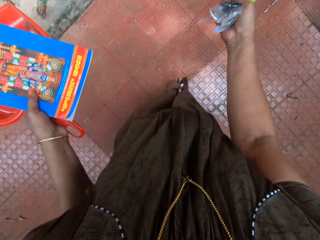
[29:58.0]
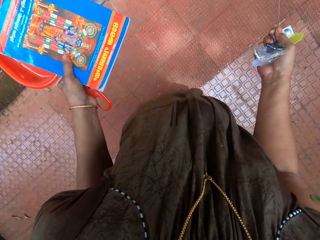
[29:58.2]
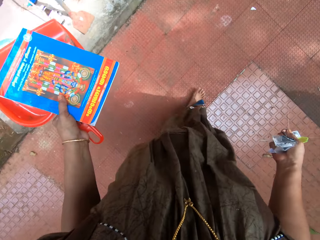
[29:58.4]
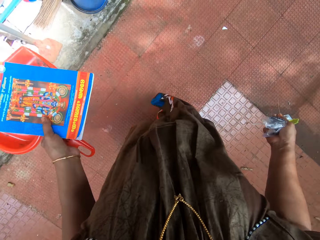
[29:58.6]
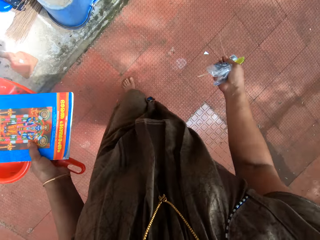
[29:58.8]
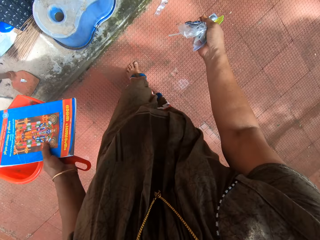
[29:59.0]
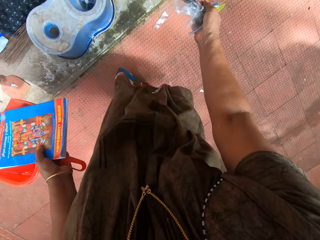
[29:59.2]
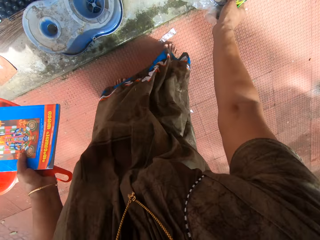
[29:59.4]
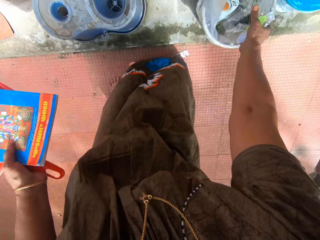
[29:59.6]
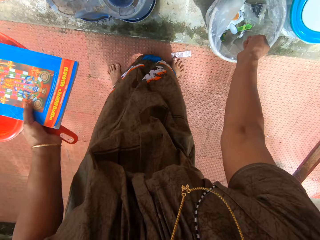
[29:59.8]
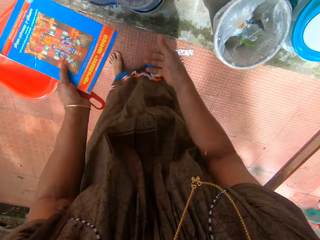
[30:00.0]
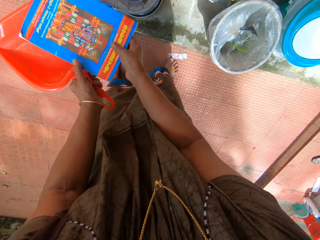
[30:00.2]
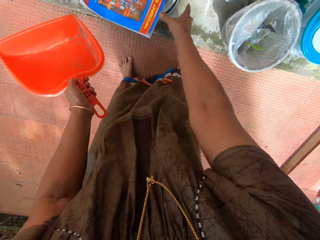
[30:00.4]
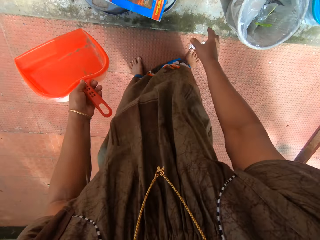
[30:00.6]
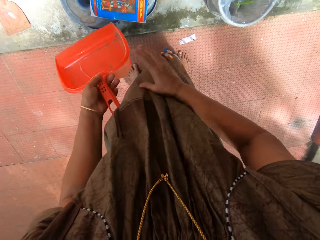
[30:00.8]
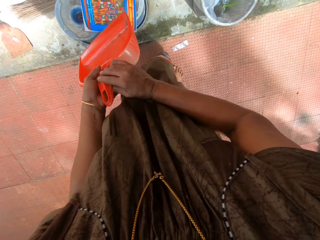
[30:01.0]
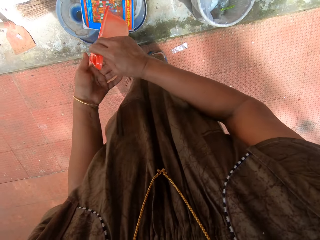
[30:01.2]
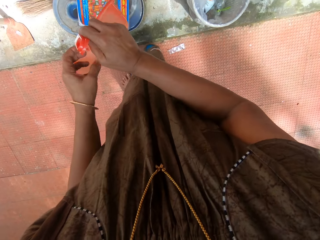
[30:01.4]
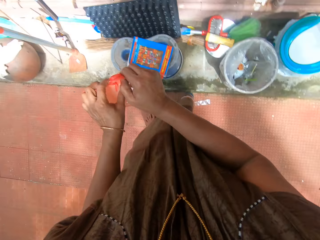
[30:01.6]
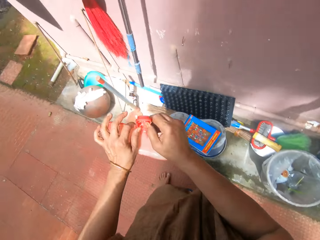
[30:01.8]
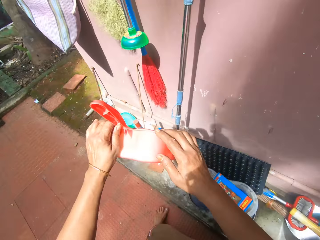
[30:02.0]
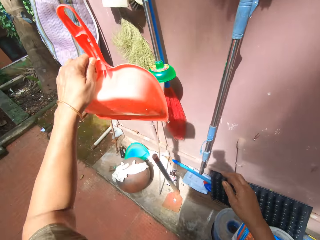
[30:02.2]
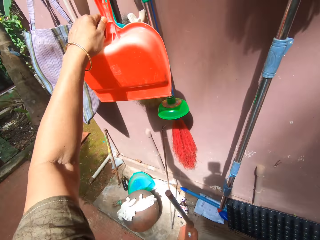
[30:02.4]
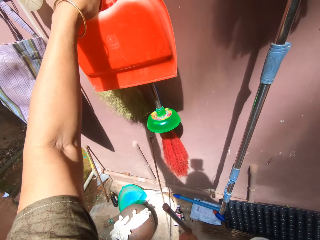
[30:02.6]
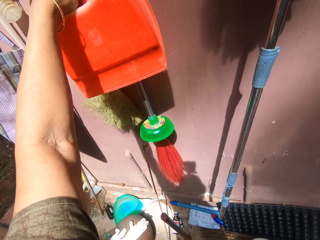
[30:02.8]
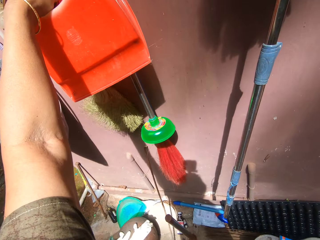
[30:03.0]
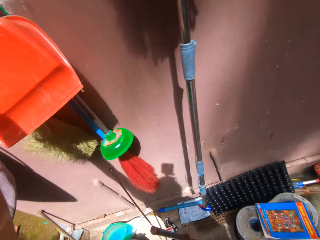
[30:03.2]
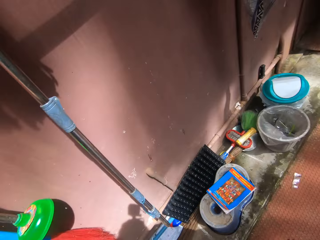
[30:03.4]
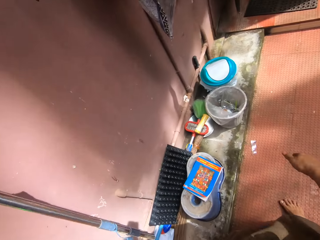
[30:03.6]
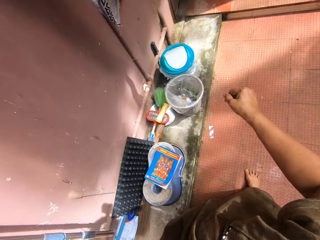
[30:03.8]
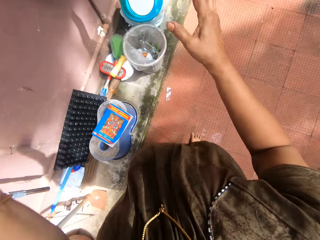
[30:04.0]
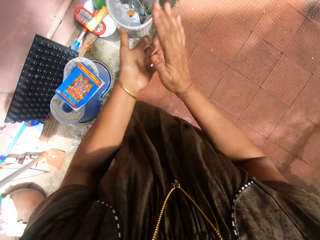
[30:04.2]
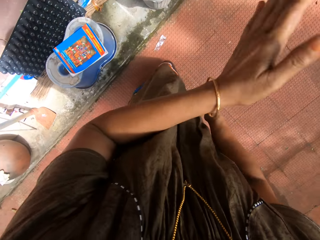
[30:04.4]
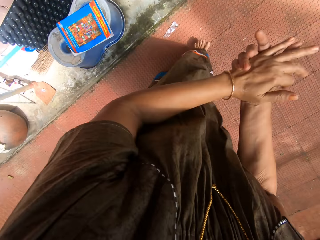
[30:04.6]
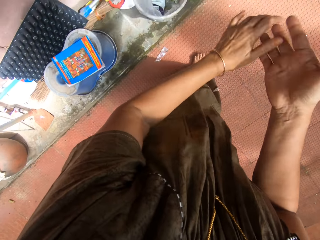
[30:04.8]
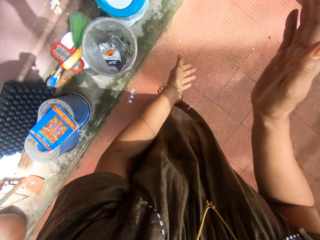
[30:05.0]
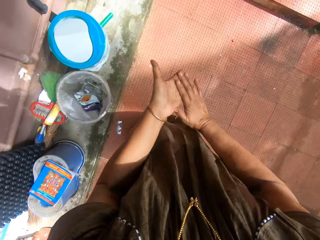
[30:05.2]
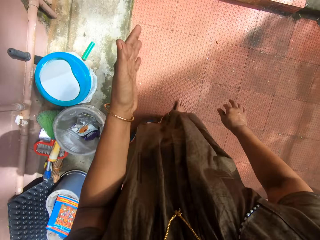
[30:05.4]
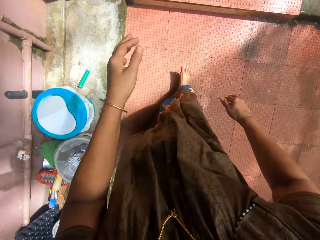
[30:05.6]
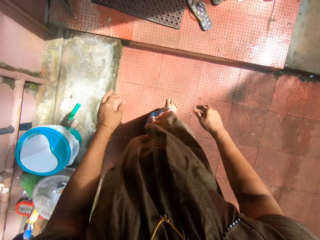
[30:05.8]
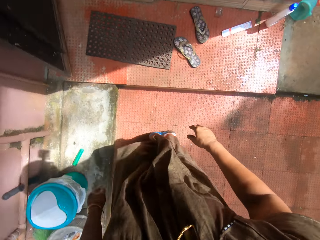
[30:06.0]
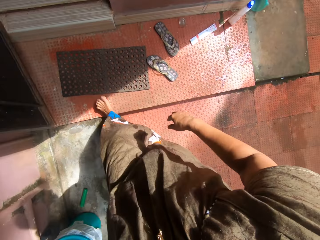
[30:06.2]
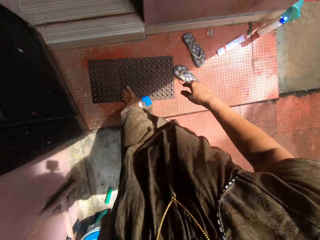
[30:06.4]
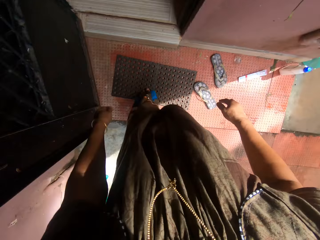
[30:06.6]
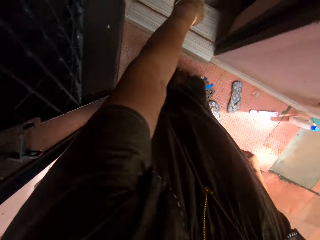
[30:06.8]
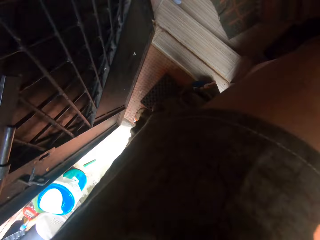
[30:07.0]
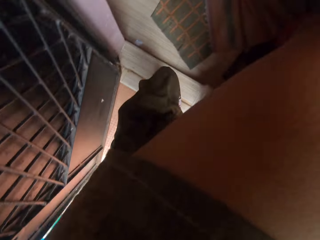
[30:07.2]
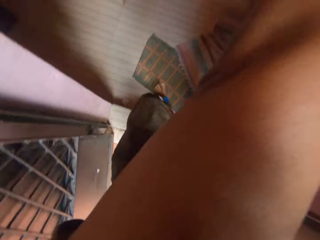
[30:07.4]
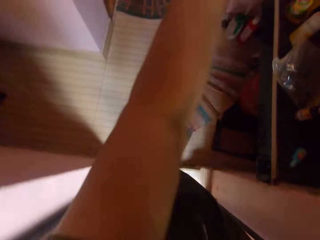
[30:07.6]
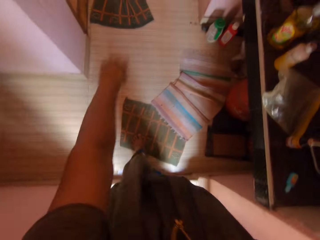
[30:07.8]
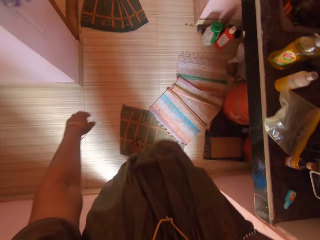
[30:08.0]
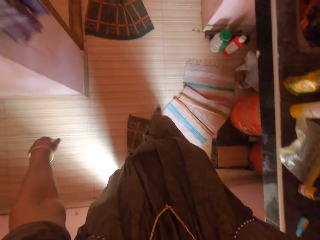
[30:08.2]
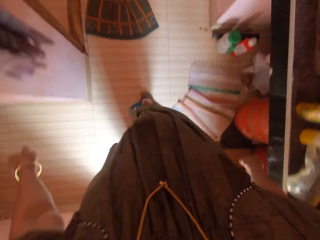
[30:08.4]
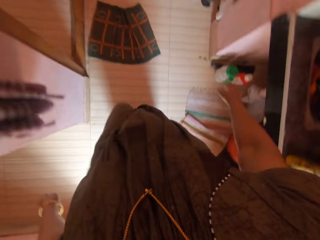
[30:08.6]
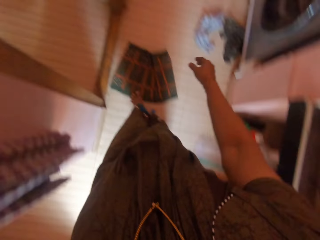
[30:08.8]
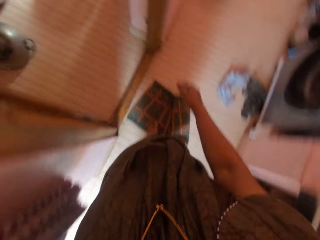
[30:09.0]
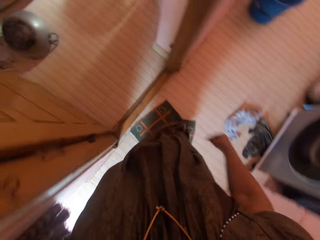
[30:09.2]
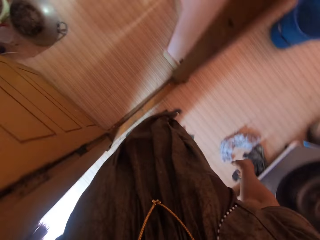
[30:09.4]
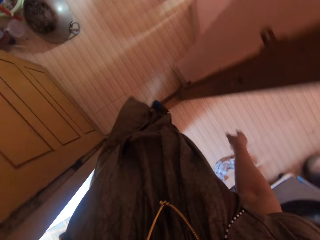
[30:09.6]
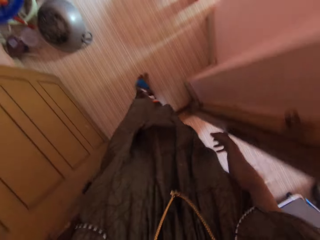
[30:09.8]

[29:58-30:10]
The camera wearer trashes dirt or papers in her left hand into another bin. She drops a book on the washing bucket. She hangs the dustpan on a wall hanger. She claps her hands together and walks into a room.

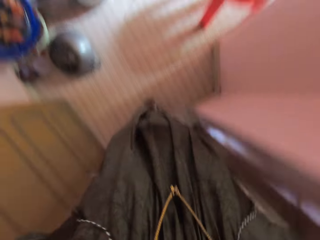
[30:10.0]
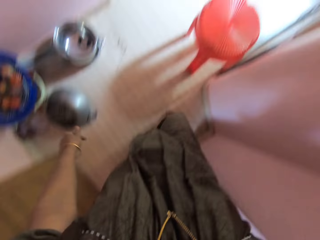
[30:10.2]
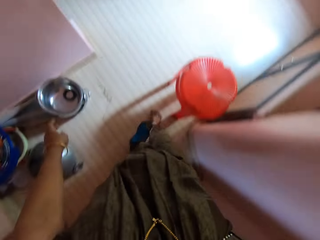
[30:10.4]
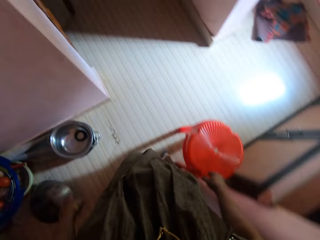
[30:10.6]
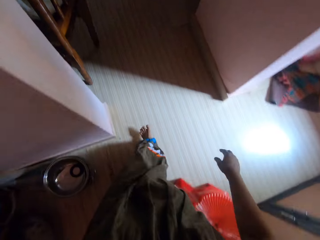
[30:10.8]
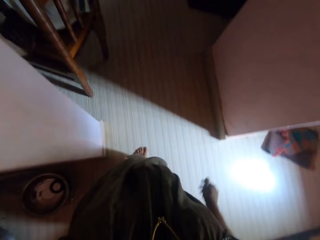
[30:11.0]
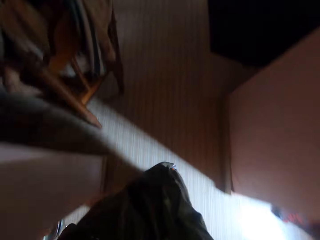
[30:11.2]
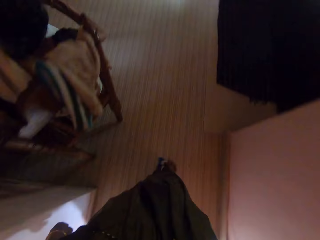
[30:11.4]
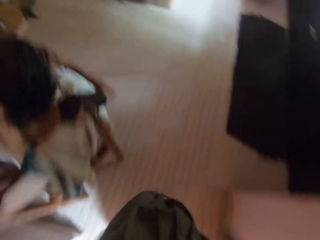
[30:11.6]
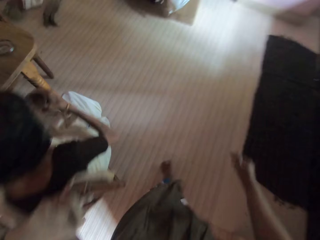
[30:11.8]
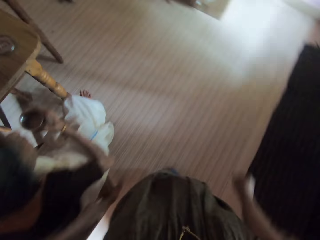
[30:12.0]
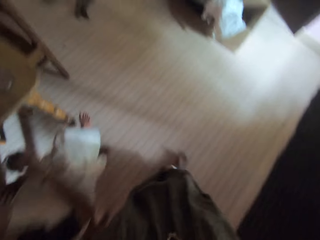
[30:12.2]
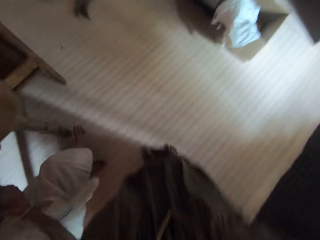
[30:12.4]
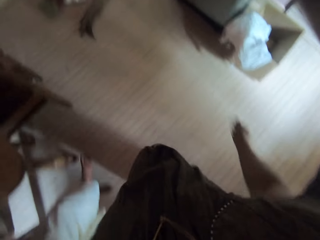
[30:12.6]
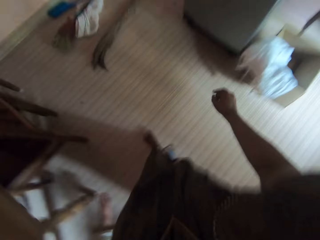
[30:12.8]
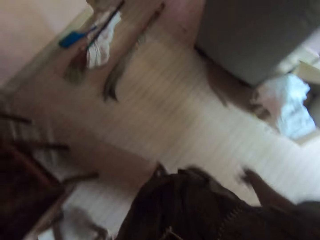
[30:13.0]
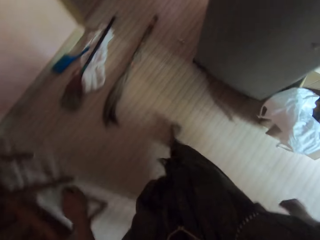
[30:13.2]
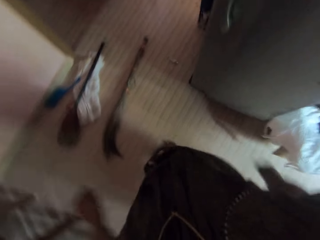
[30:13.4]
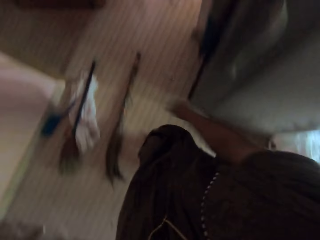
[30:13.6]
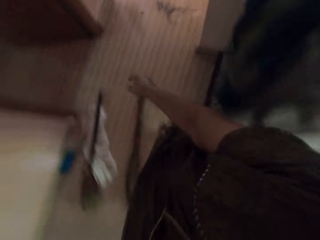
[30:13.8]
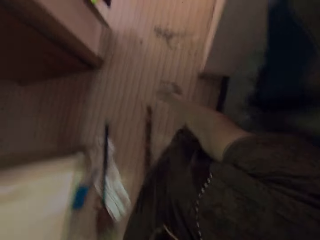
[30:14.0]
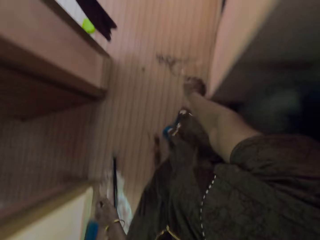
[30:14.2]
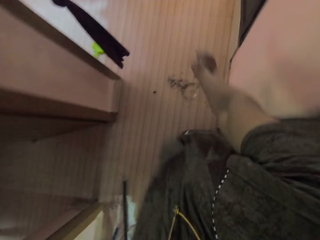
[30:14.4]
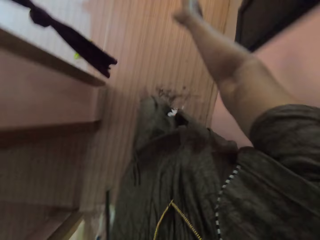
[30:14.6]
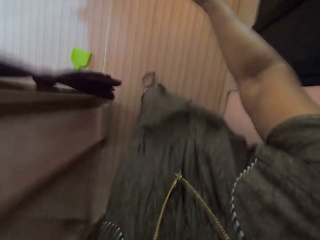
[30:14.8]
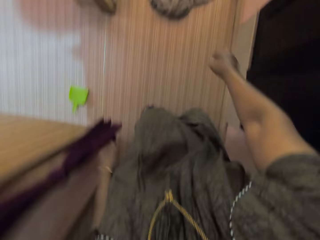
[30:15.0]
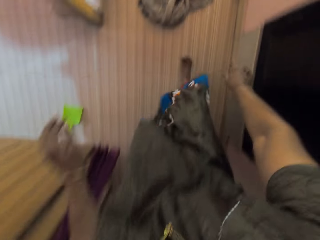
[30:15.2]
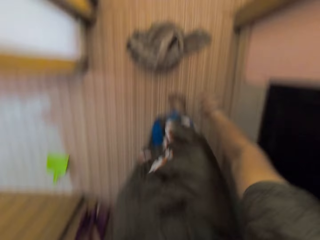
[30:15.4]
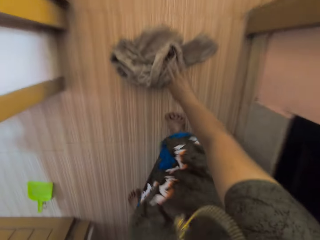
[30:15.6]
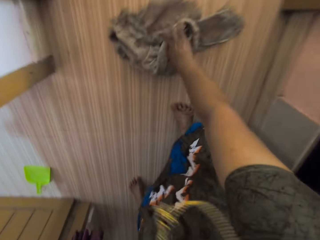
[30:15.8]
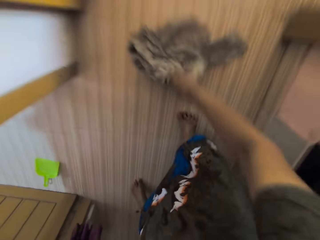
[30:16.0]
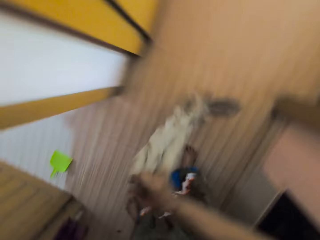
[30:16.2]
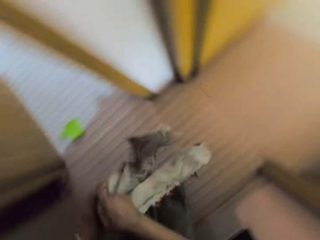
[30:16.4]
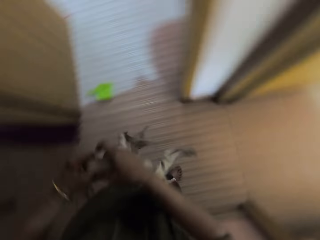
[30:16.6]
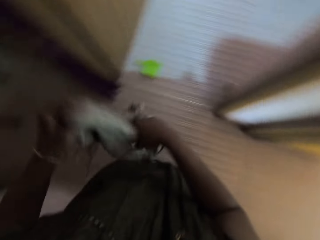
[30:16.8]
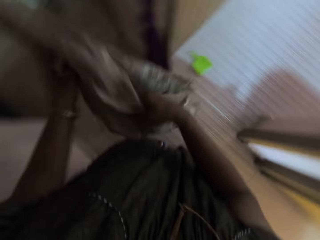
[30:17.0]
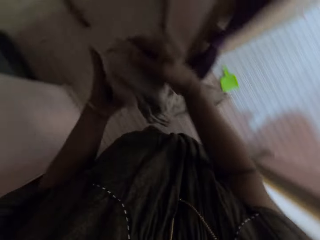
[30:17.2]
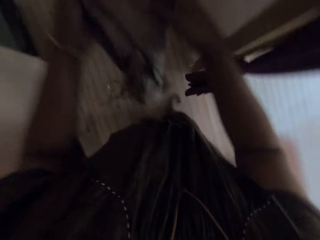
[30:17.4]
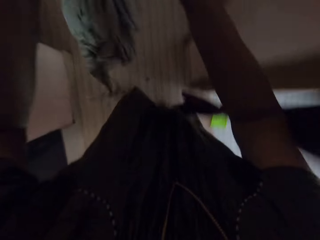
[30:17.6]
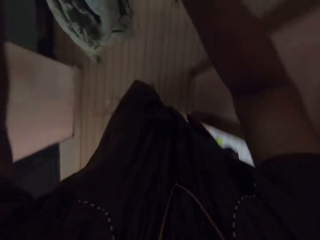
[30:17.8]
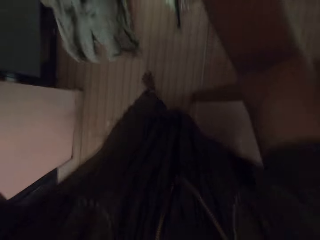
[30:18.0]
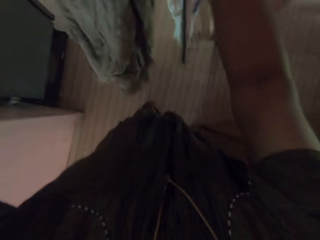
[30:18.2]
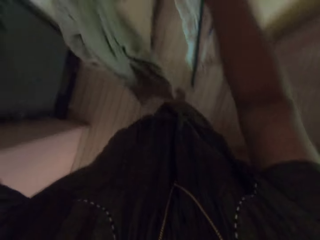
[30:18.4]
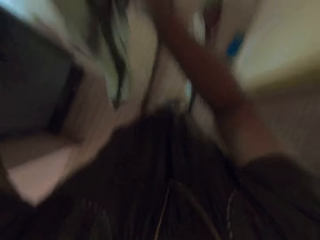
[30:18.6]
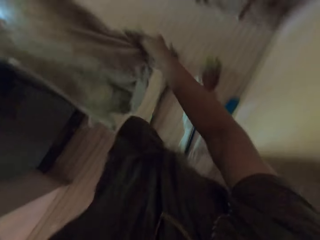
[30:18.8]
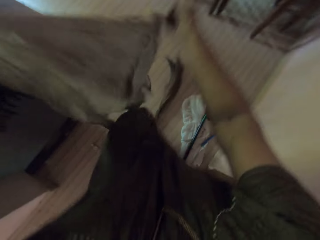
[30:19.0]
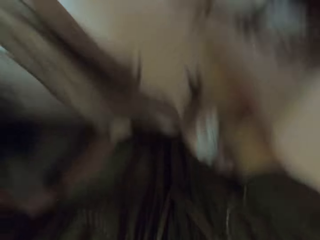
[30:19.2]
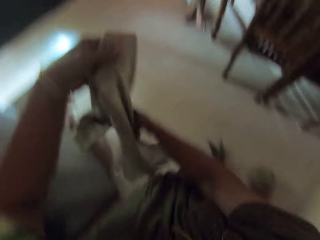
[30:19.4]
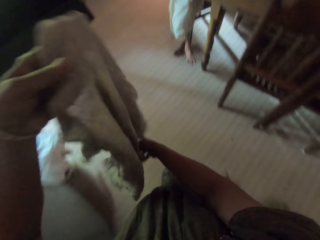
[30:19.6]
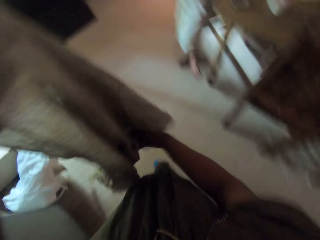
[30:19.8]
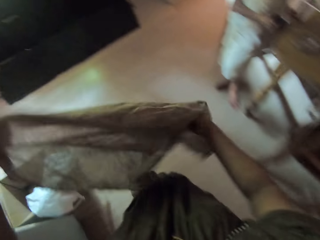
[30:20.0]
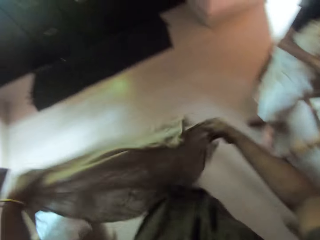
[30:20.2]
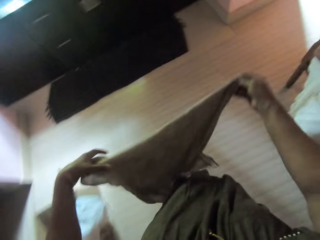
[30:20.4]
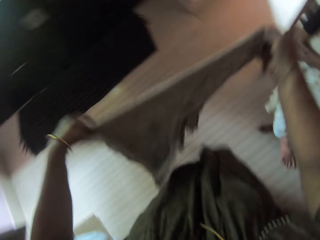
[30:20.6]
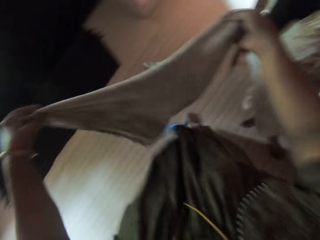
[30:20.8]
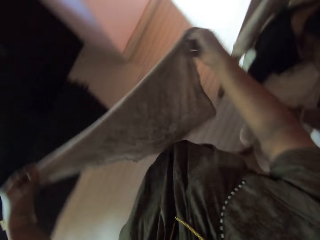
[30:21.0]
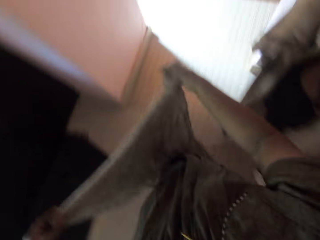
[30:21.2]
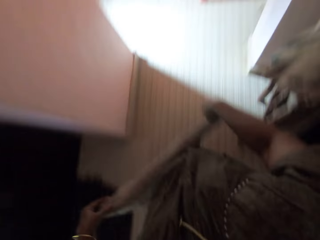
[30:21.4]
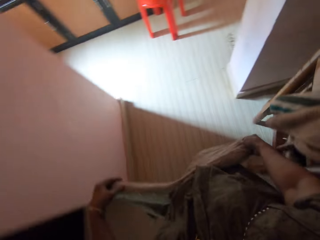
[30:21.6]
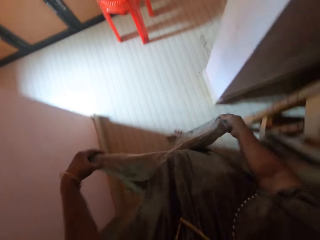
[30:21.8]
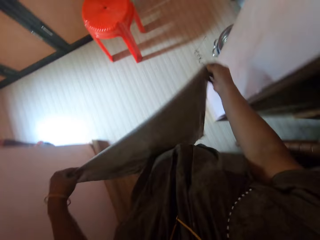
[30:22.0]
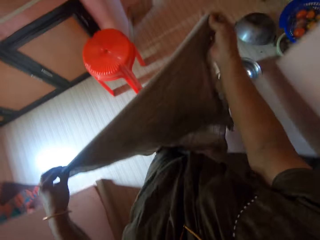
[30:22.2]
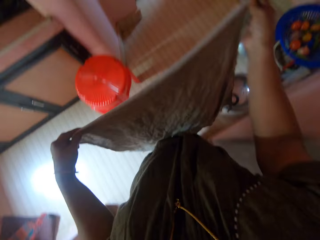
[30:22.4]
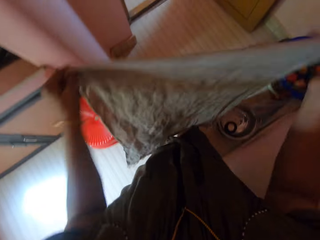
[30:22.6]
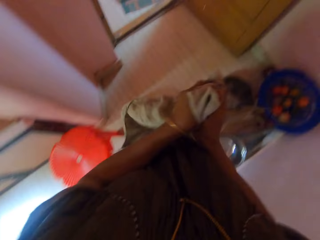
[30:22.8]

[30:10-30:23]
The camera wearer picks up the rag from the floor with his right hand. He walks out of the room.
